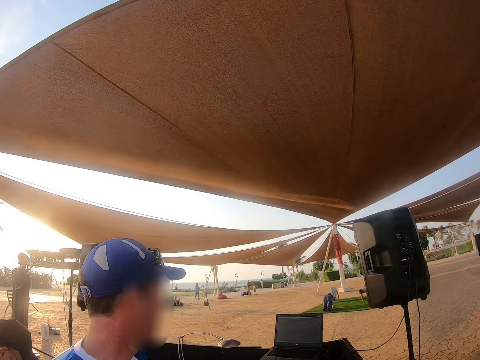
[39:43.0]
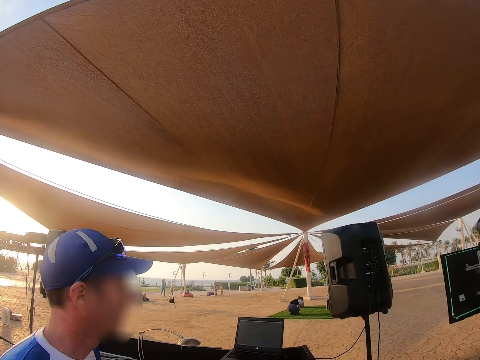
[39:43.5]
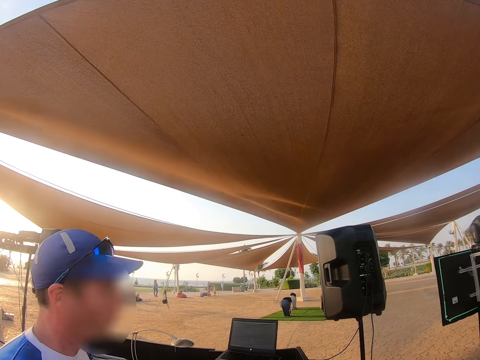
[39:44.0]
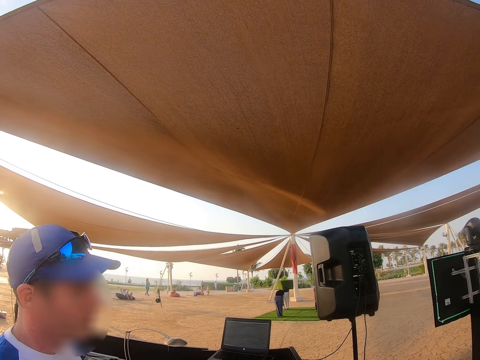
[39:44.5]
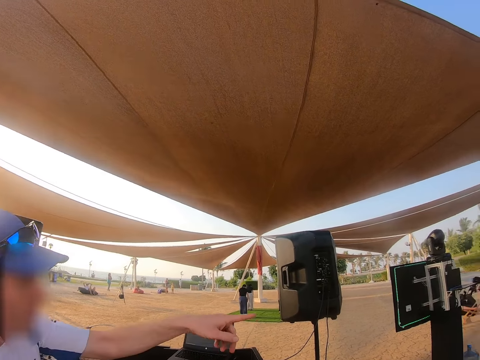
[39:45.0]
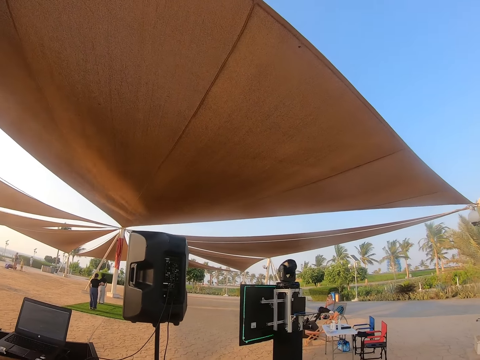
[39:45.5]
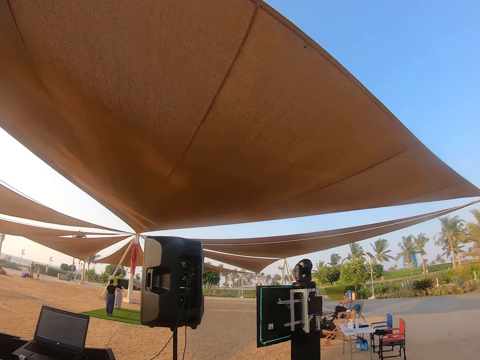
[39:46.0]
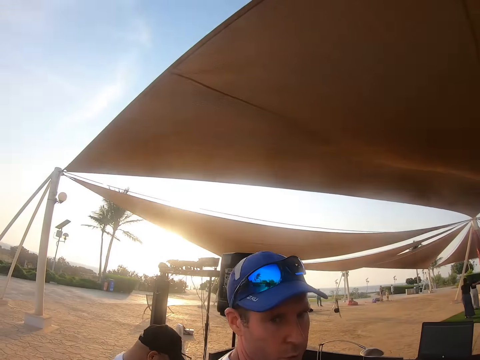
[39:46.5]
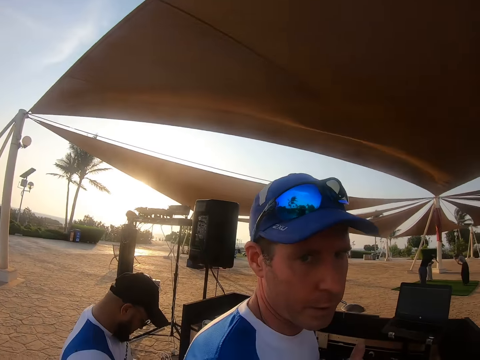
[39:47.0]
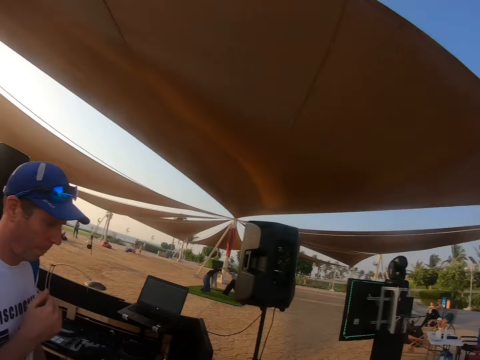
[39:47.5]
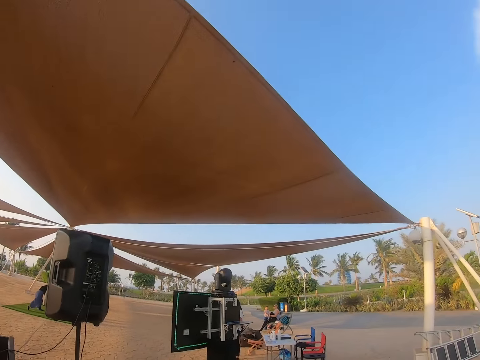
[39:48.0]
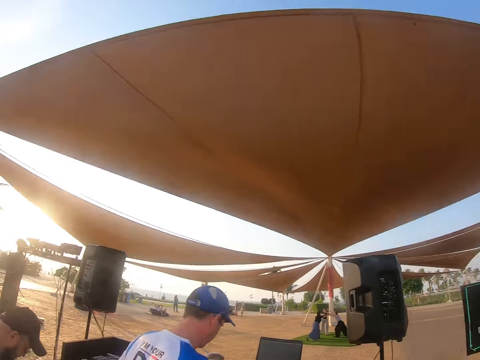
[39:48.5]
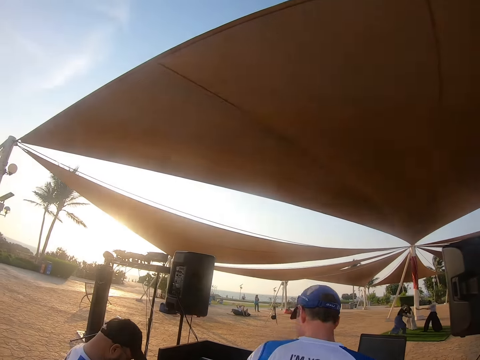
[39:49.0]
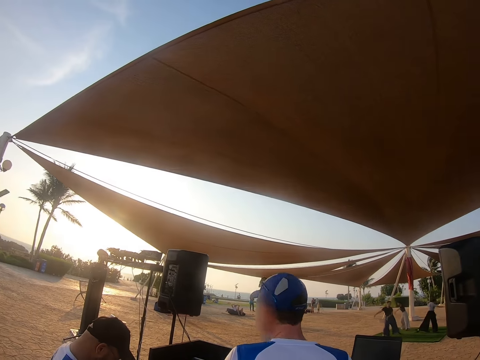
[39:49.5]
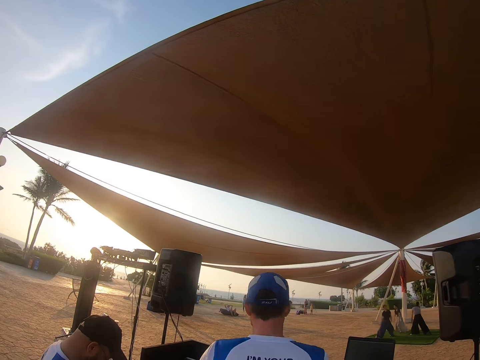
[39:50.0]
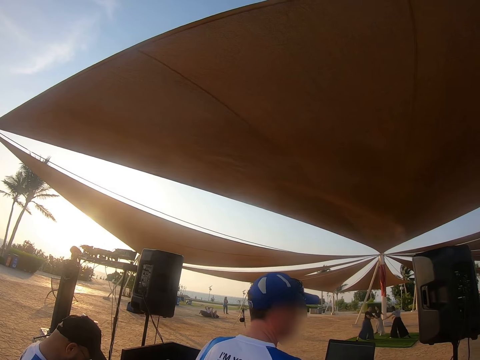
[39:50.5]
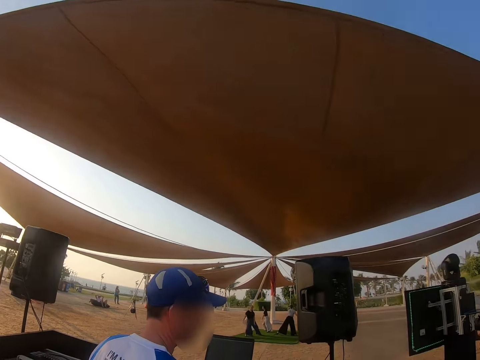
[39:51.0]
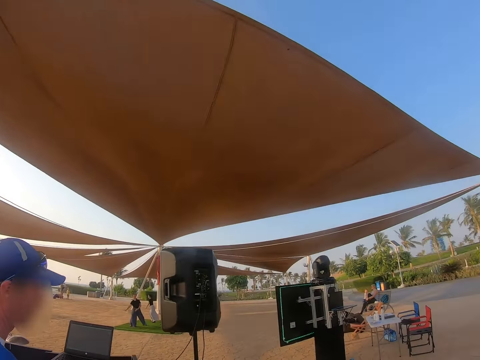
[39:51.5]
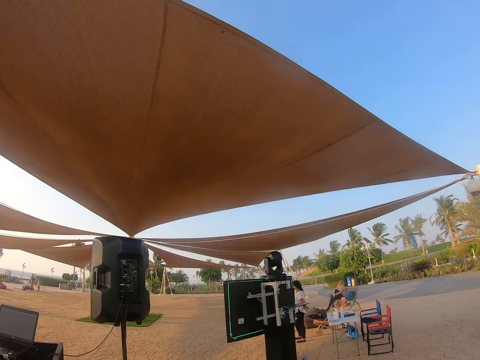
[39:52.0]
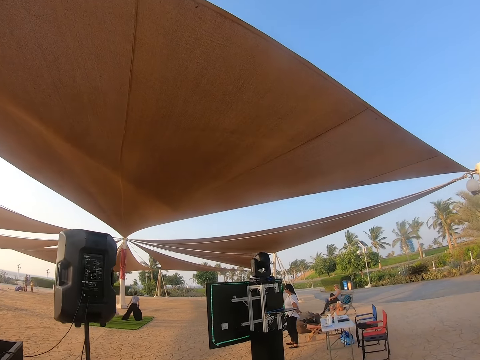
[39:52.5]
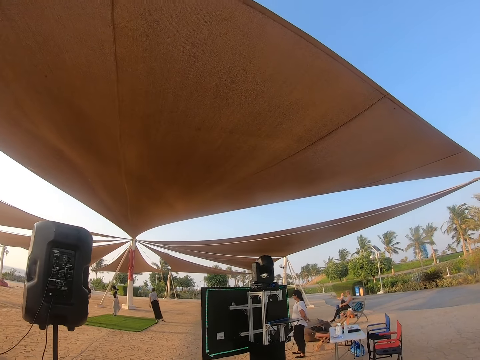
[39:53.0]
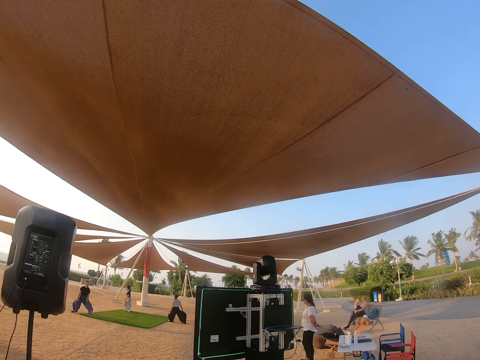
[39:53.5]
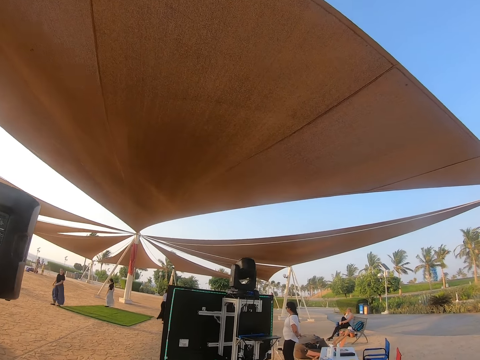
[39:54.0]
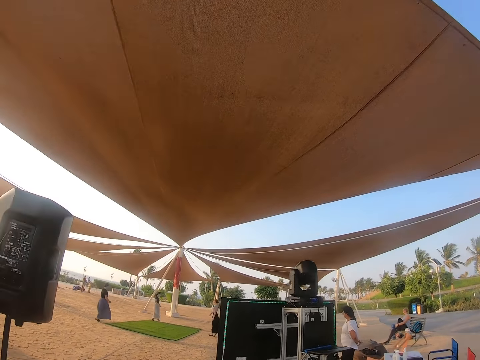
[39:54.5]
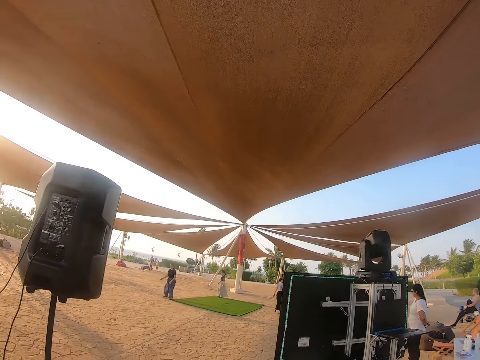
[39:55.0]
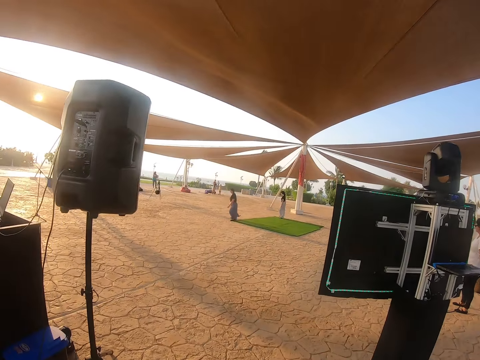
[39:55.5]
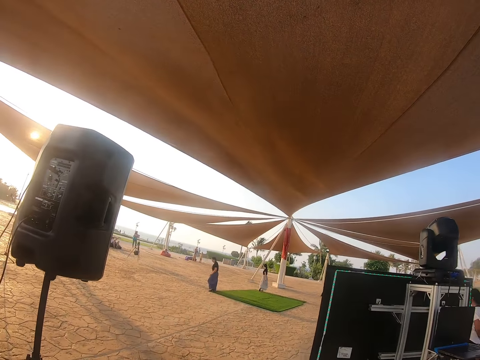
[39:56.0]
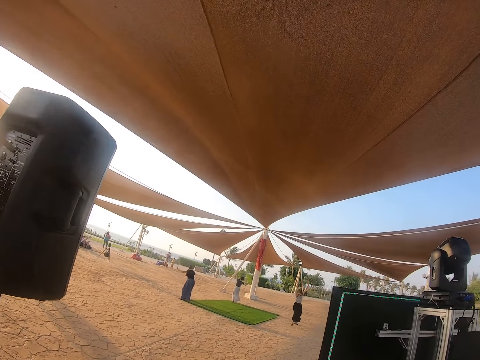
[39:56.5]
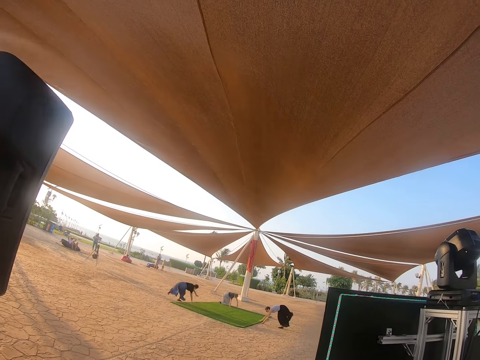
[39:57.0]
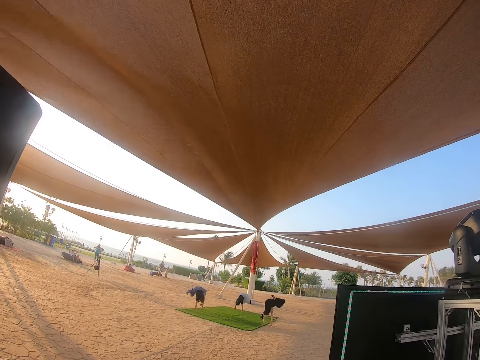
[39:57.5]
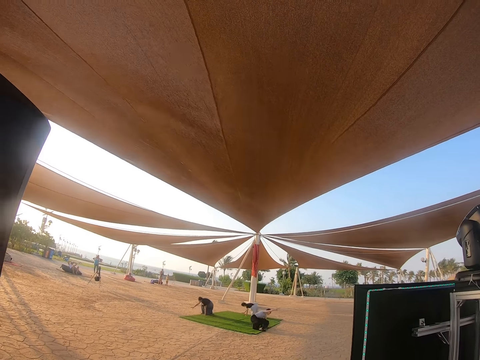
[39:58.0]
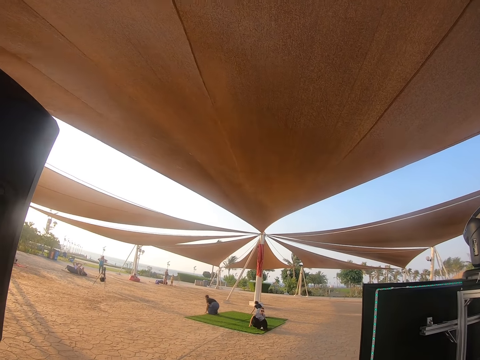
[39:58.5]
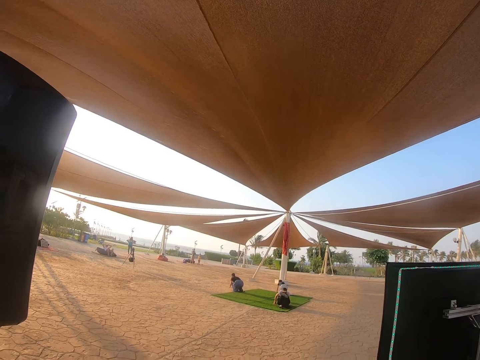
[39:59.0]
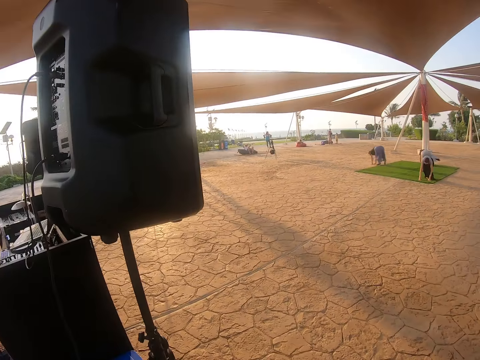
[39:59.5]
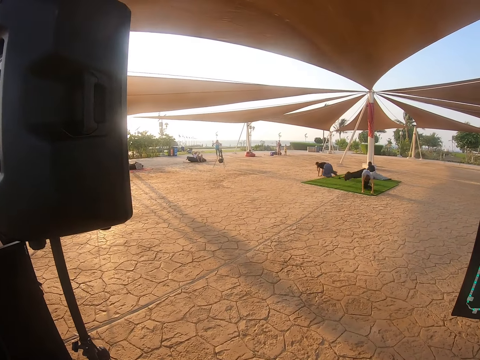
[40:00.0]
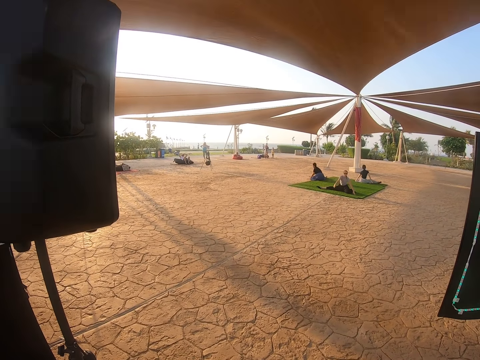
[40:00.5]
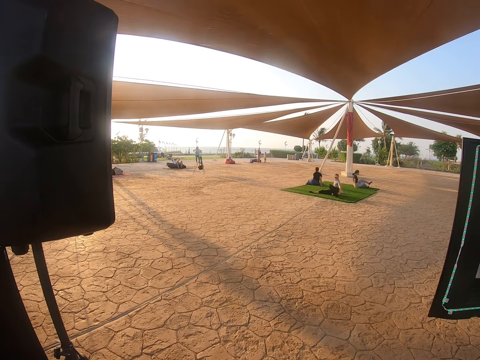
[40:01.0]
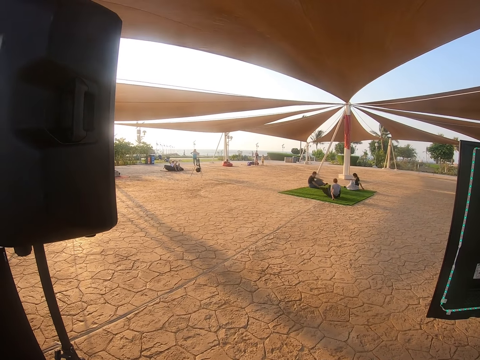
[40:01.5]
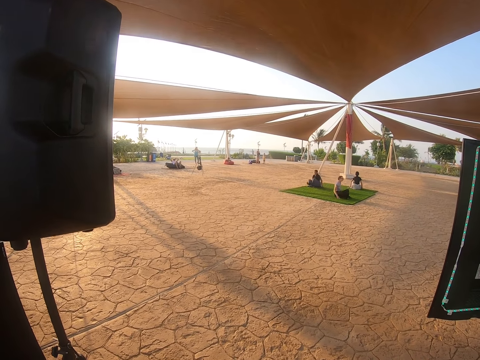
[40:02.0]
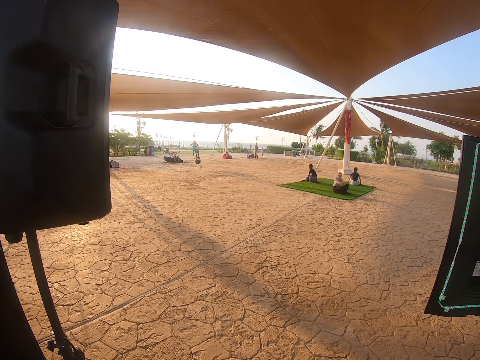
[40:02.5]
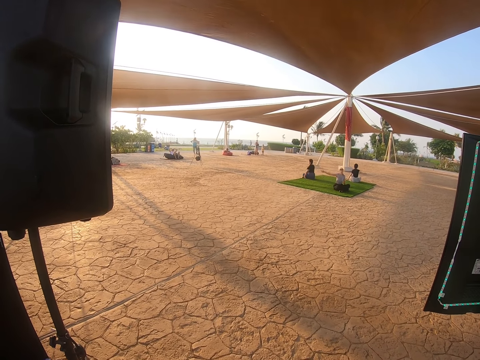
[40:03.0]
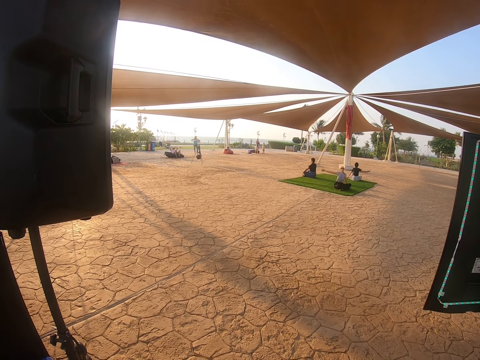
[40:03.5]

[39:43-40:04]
A man points at the compound. The camera wearer interacts with the man. They look around. They walk around. They look around. They look at the people performing.

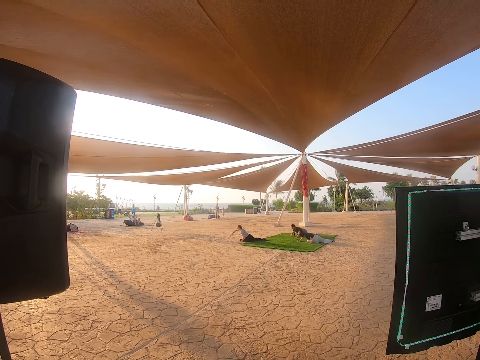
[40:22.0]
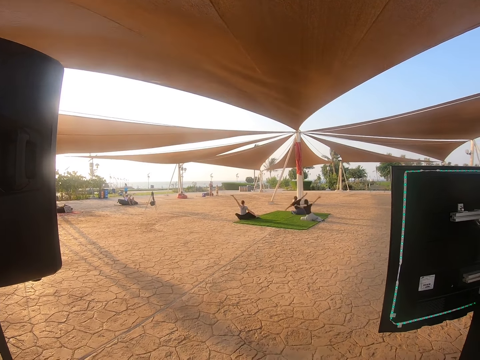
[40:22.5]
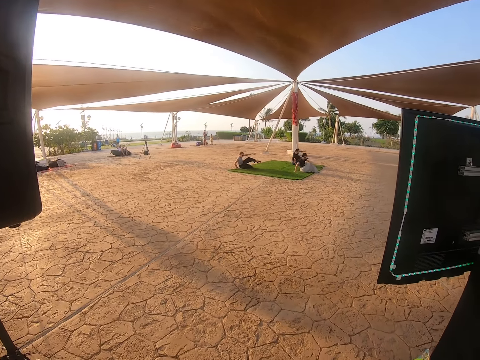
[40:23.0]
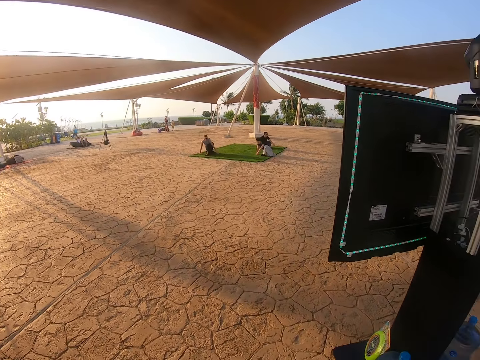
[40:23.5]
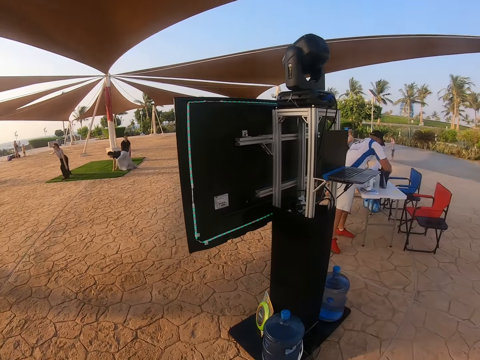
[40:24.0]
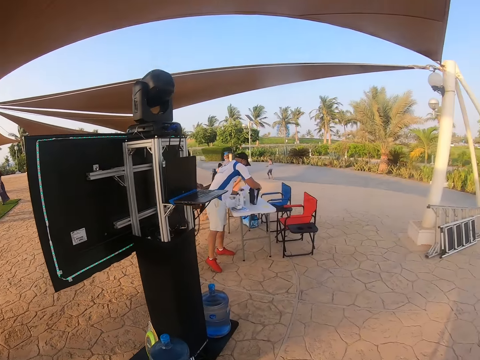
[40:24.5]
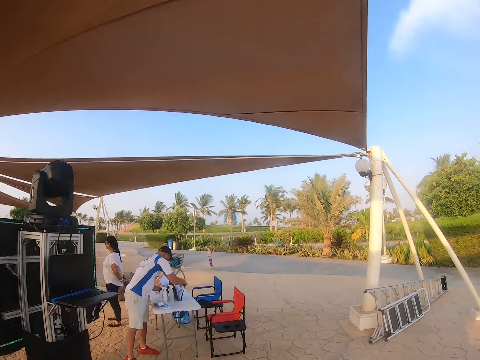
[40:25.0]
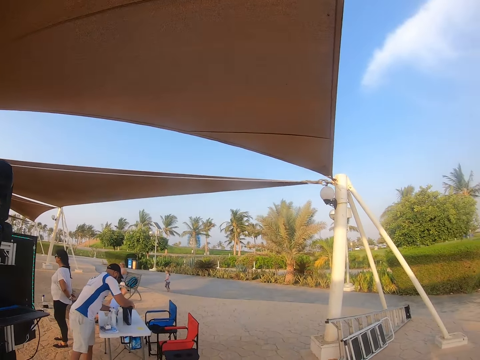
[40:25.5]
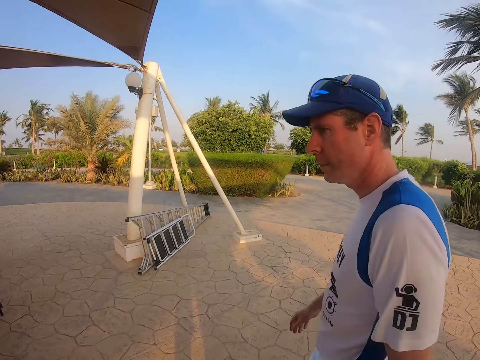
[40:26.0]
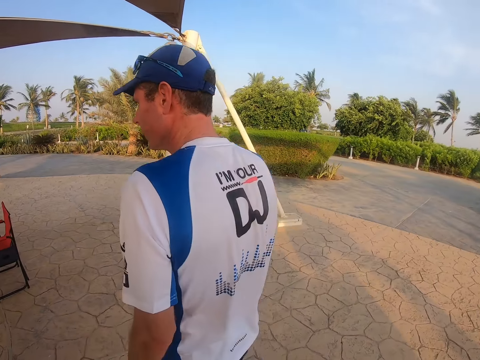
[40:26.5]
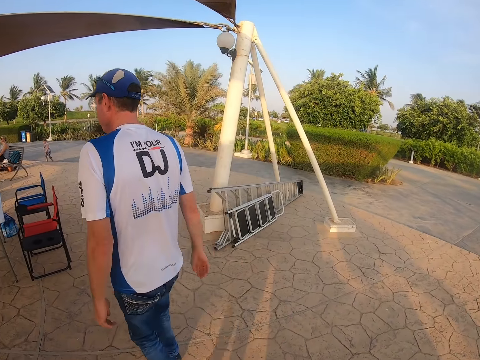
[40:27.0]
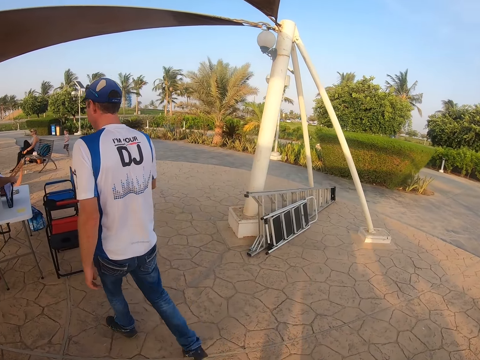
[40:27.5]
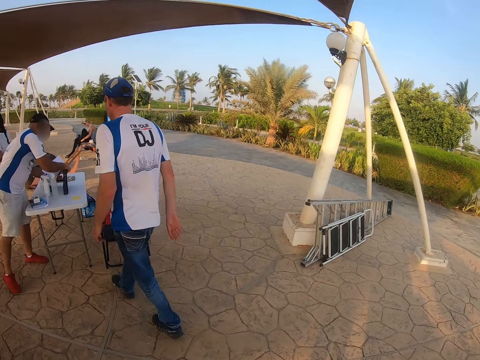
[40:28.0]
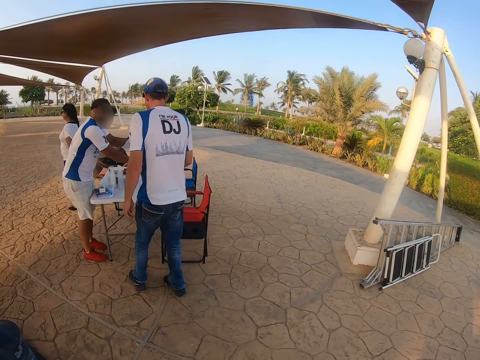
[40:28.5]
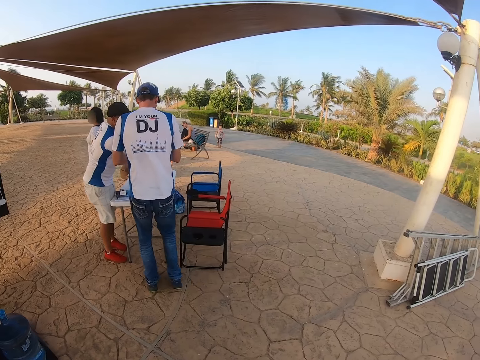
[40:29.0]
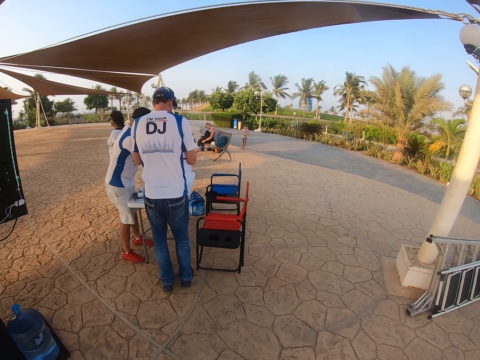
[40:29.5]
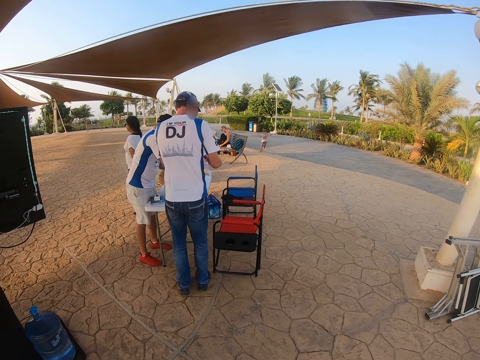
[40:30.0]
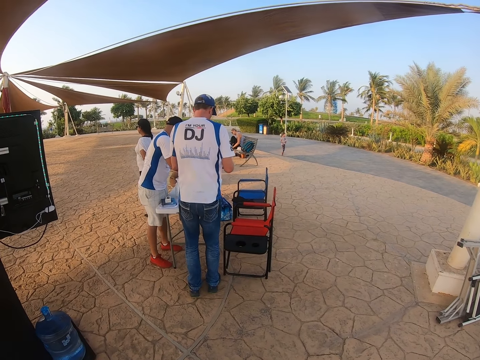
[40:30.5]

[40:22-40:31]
The camera wearer looks around. A man passes past the camera wearer. The camera wearer looks at the man.
